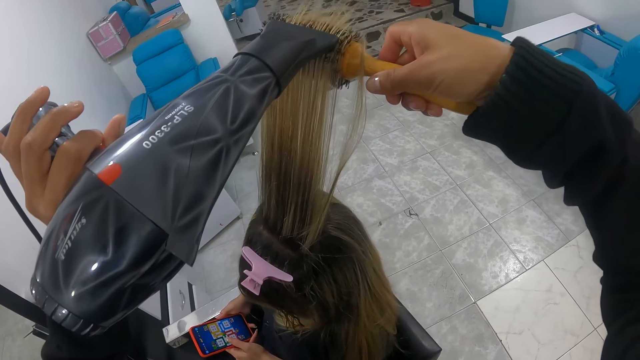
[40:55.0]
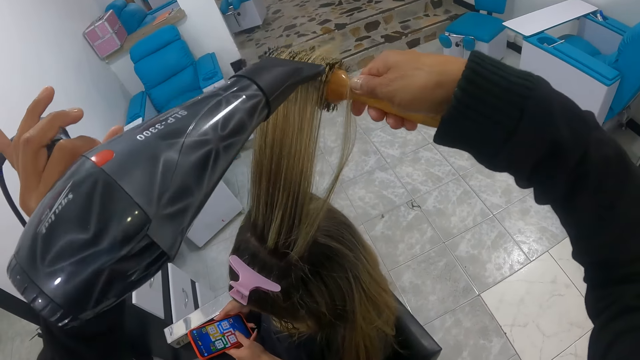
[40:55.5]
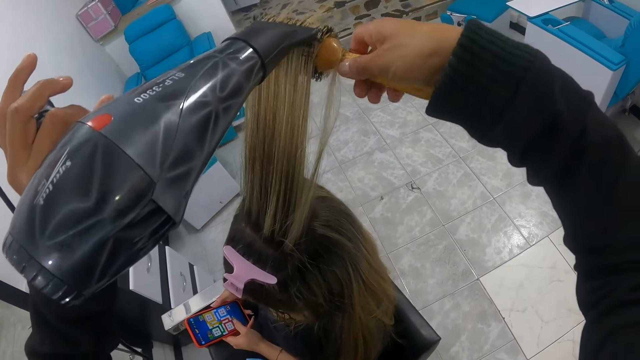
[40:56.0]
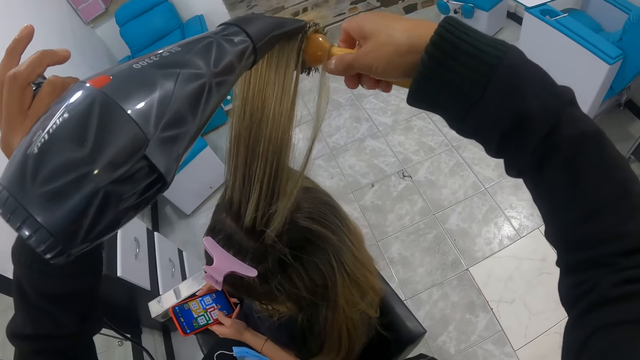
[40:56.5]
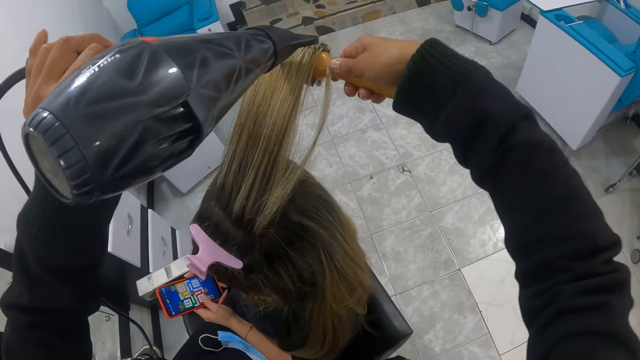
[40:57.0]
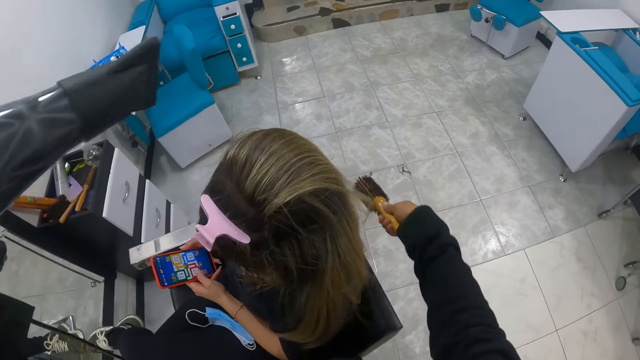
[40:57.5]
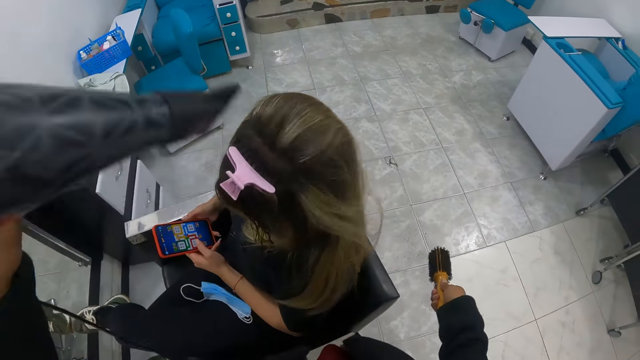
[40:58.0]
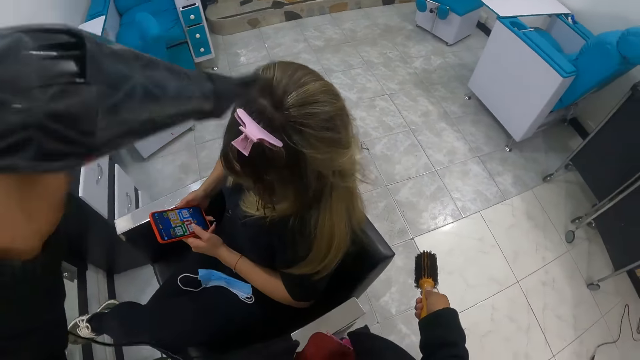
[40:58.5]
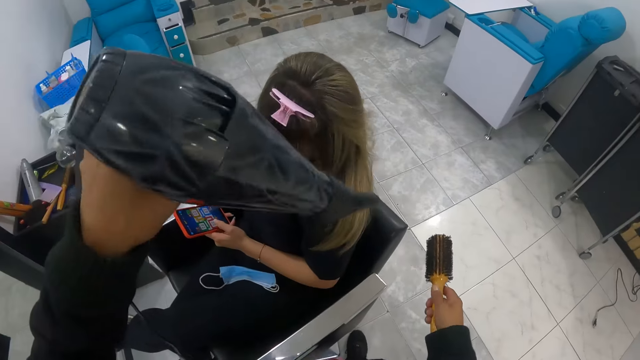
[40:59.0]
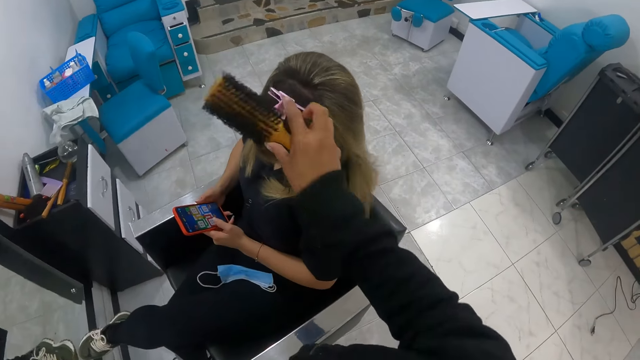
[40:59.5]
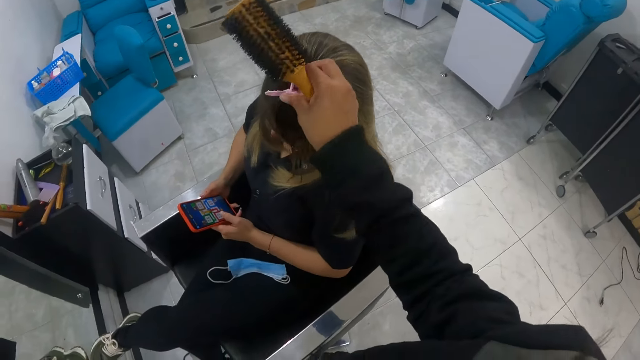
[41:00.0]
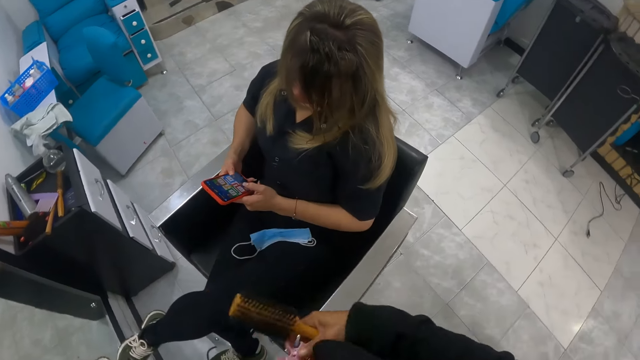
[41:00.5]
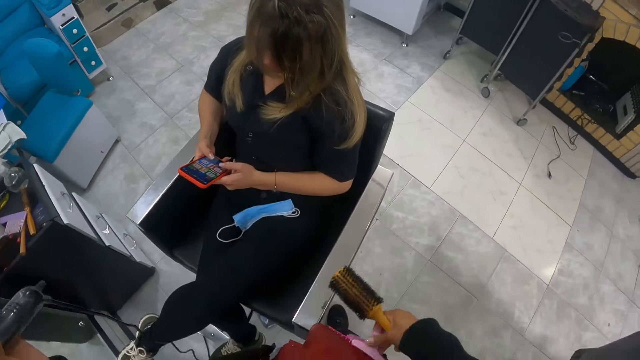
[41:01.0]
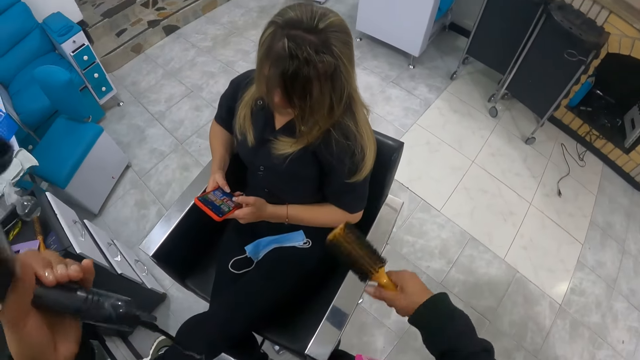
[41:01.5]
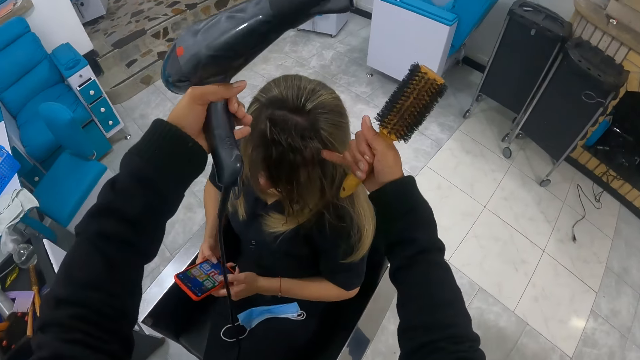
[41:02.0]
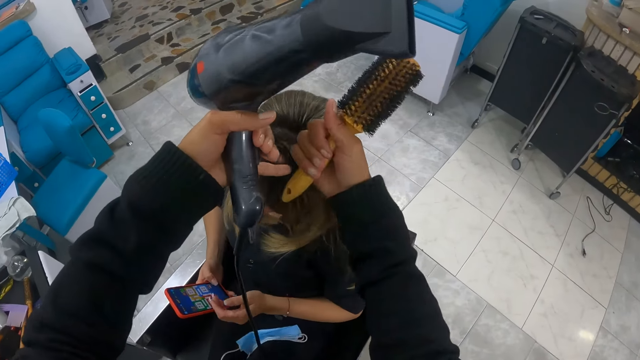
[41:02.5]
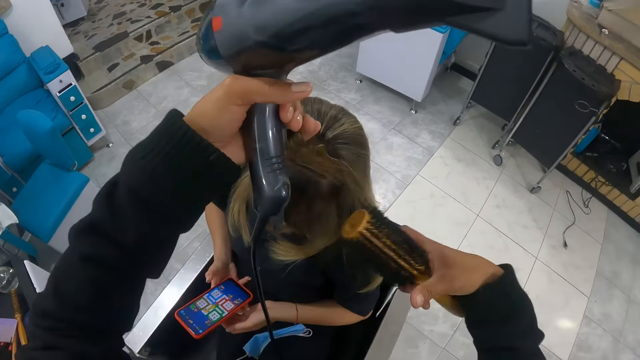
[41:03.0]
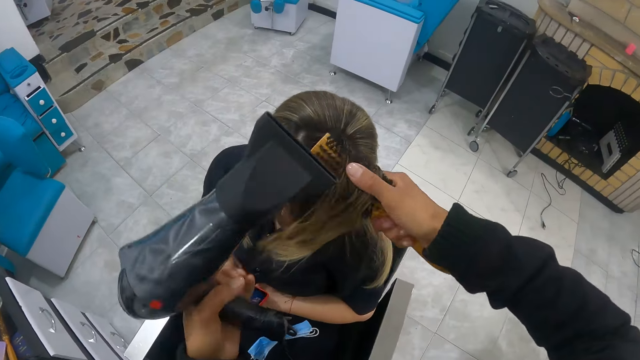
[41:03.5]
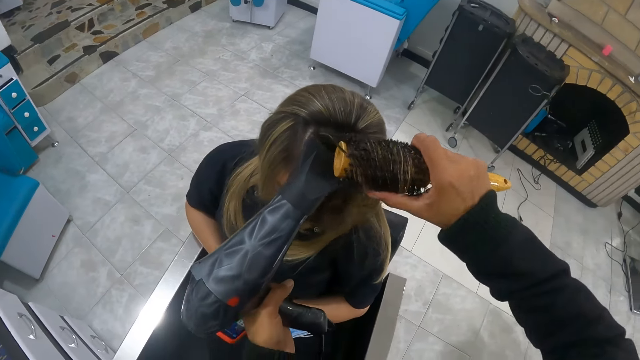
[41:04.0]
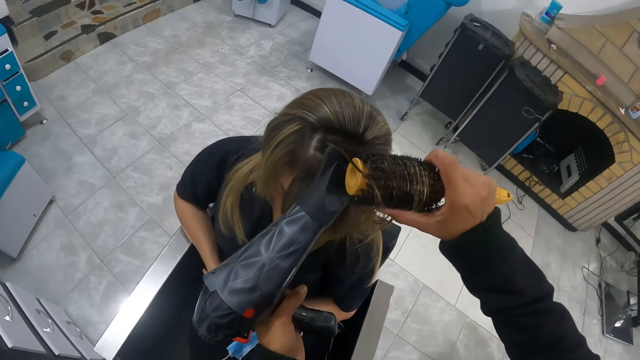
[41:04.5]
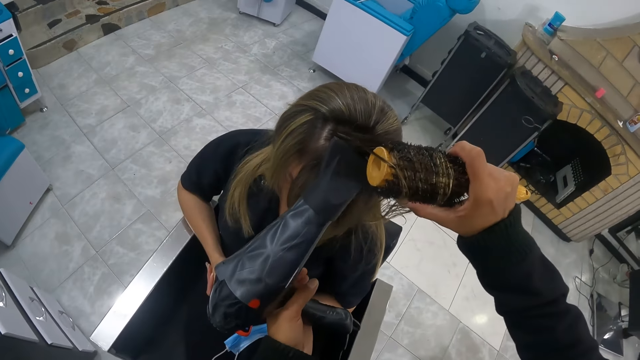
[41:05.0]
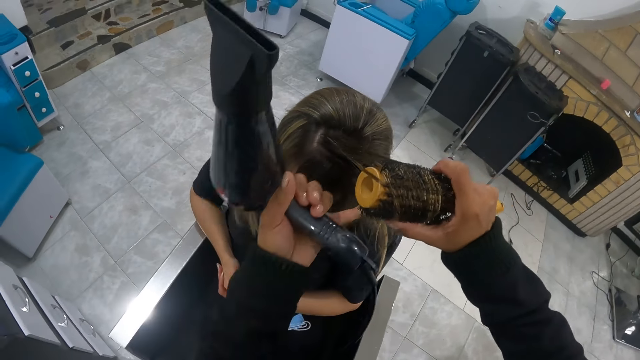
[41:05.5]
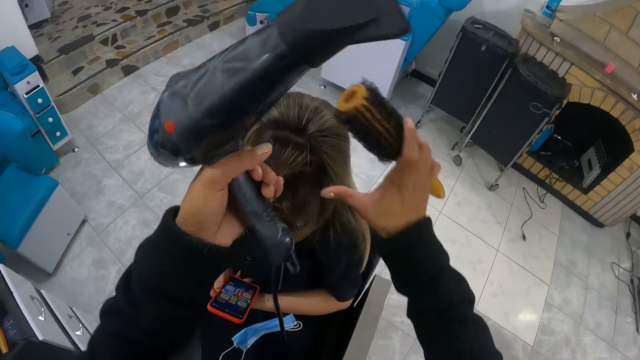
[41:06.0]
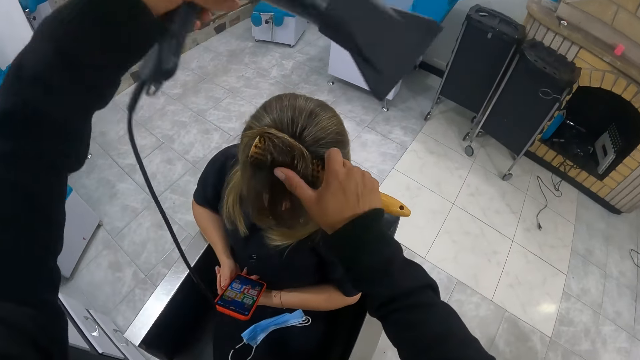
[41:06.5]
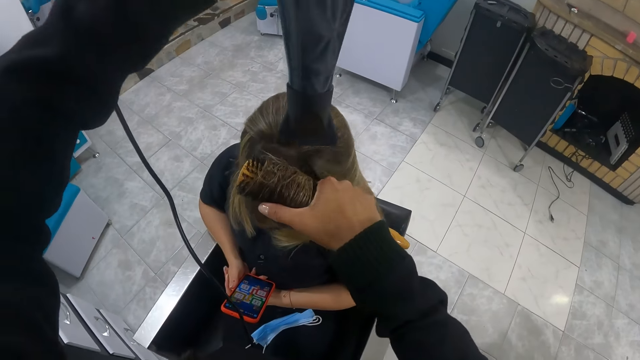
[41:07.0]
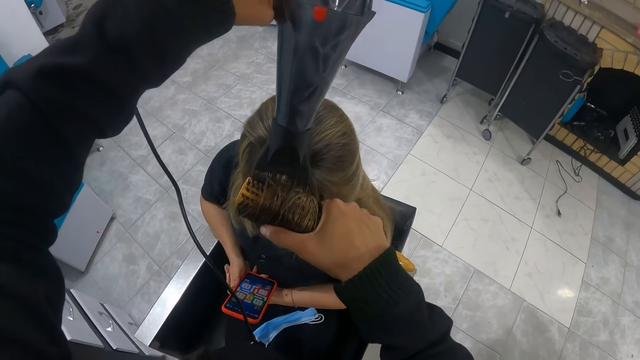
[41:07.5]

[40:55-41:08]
The camera wearer blows the woman's hair with the hair dryer in her left hand. She picks up a comb. She removes a clip in the woman's hair with her right hand. She touches the woman's hair with her hands. She brushes the woman's hair with the hair brush and the hair dryer in her hands. She straightens the woman's hair with the blow dryer.

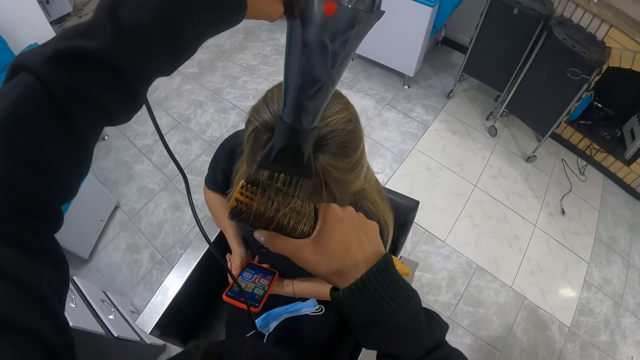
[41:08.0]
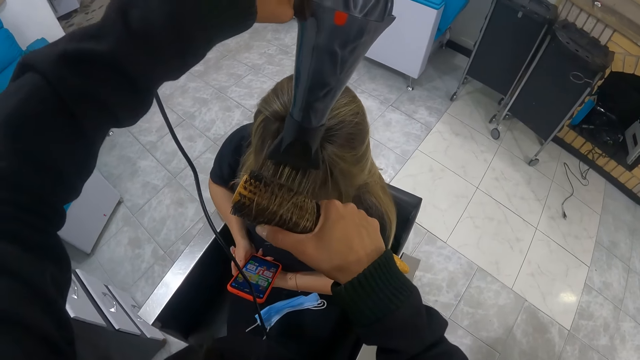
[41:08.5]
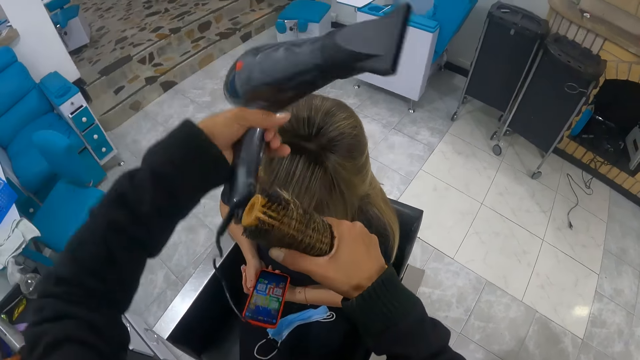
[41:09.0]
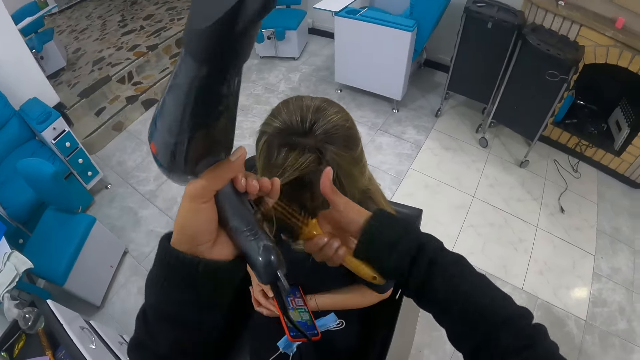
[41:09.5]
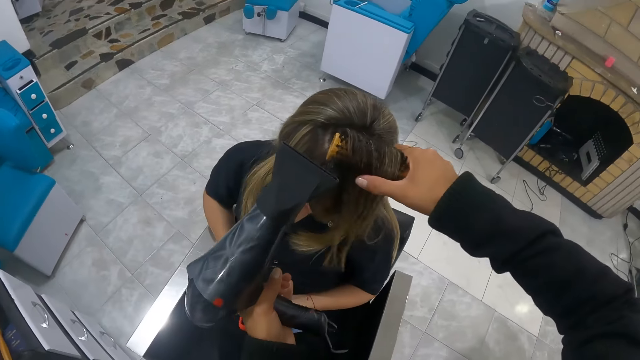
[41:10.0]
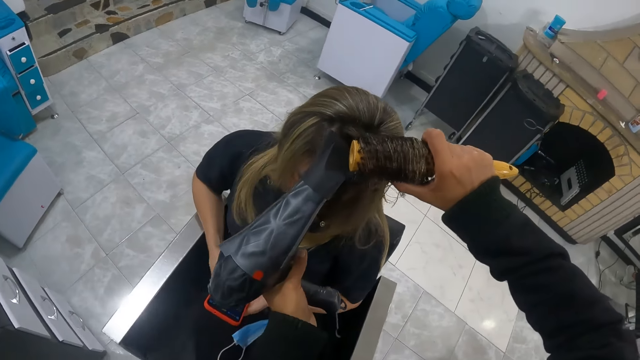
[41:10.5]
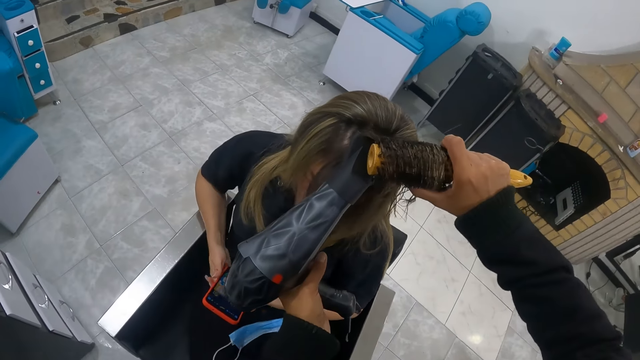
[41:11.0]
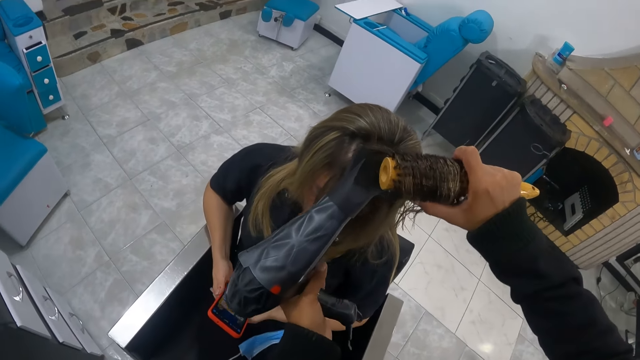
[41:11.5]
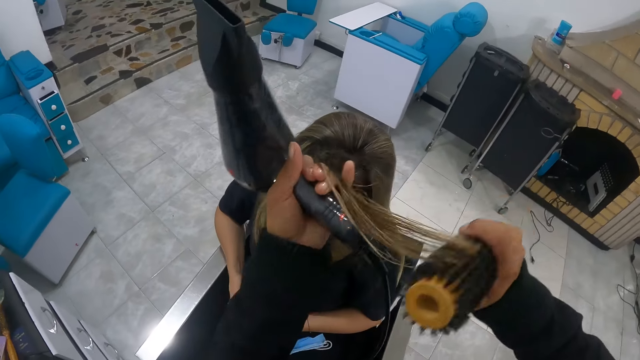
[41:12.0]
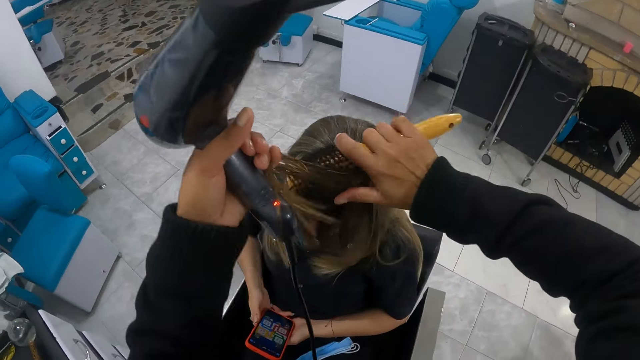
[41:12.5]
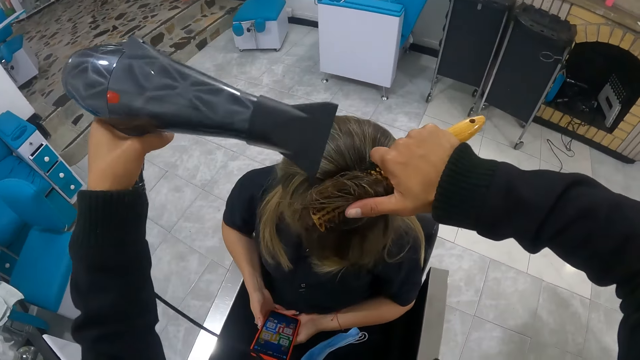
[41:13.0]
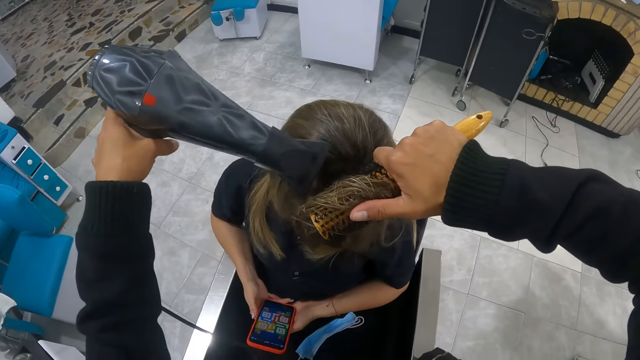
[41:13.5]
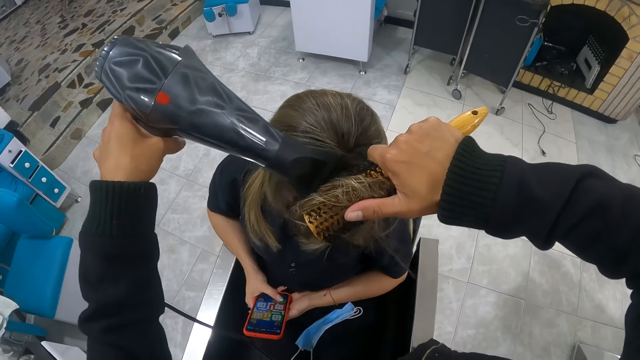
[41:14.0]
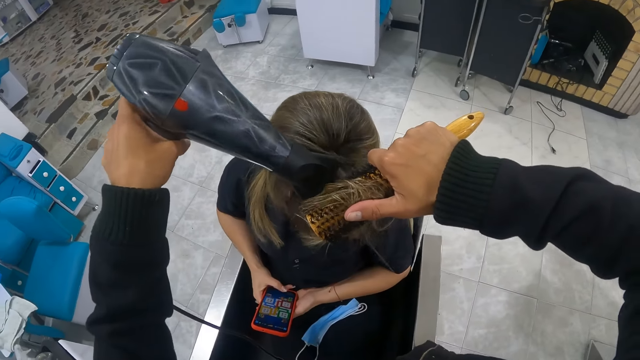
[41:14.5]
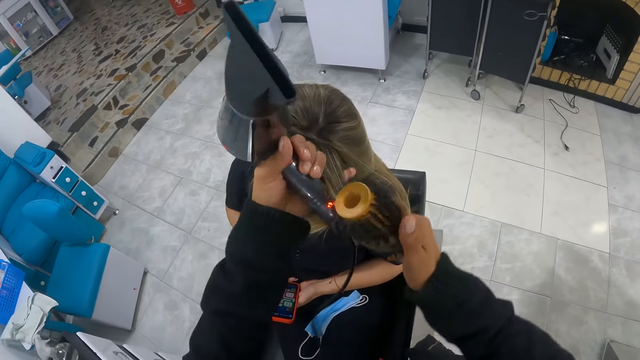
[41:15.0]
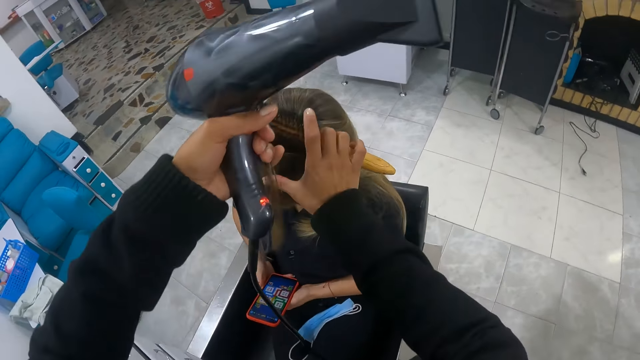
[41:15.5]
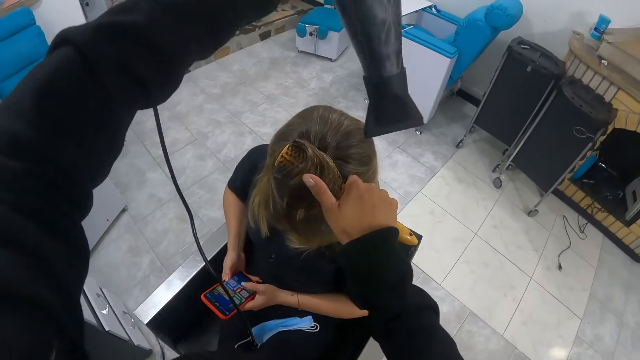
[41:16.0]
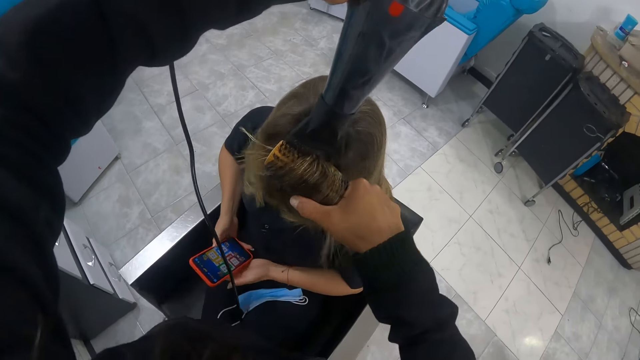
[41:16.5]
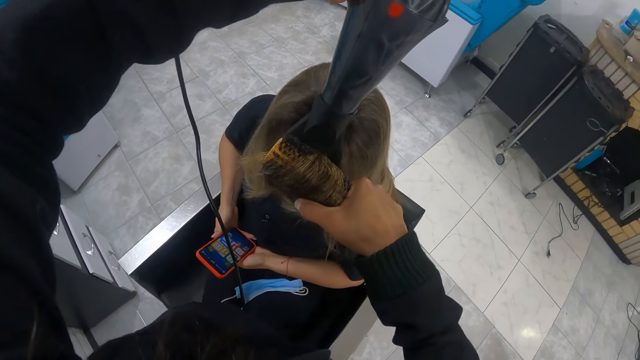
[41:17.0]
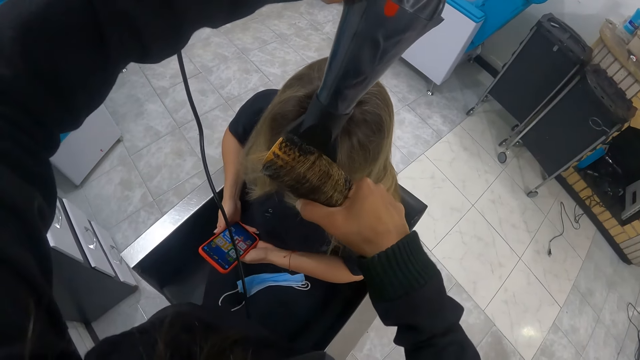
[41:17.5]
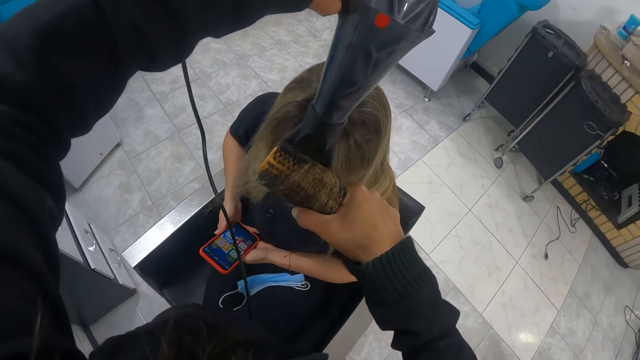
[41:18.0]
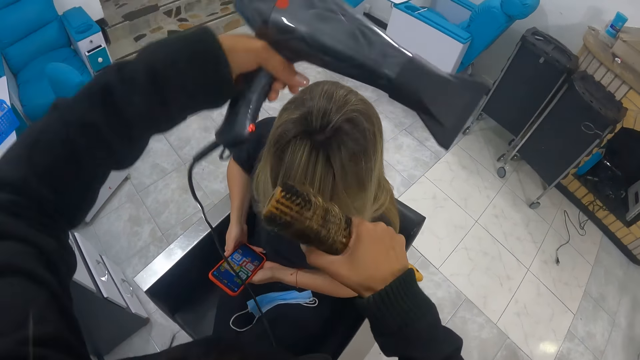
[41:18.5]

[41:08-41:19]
The camera wearer combs a person's hair. They comb the person's hair again. They straighten the person's hair with a blow dryer. They comb the person's hair. They straighten the person's hair with the blow dryer.
